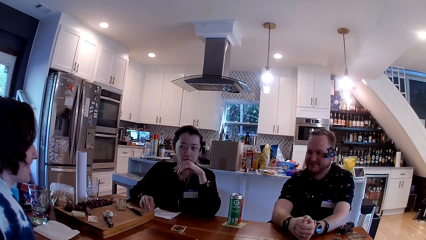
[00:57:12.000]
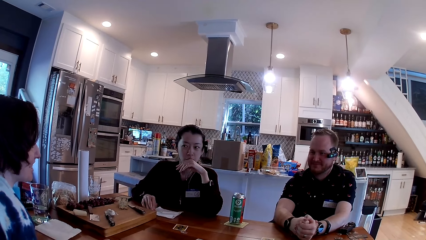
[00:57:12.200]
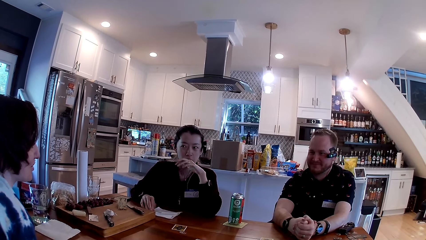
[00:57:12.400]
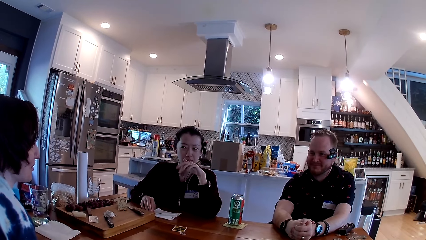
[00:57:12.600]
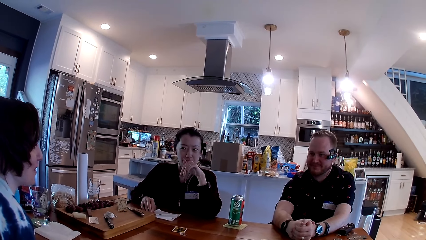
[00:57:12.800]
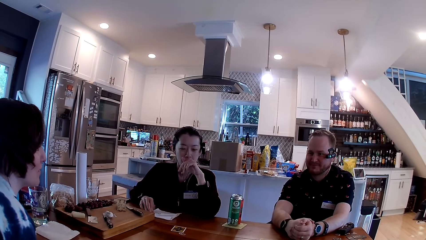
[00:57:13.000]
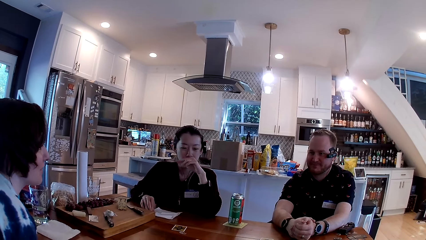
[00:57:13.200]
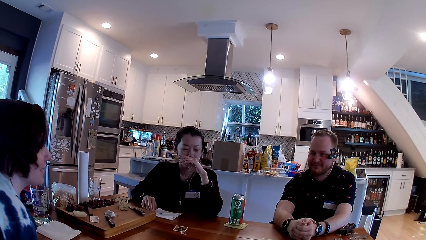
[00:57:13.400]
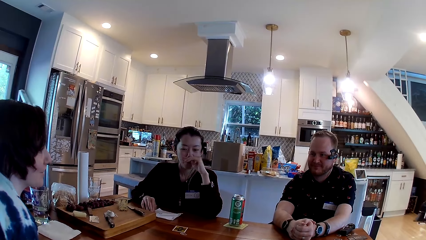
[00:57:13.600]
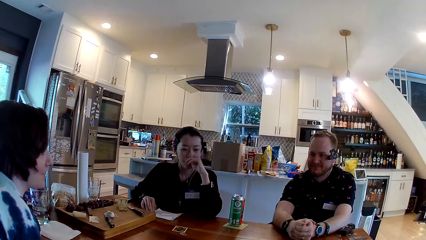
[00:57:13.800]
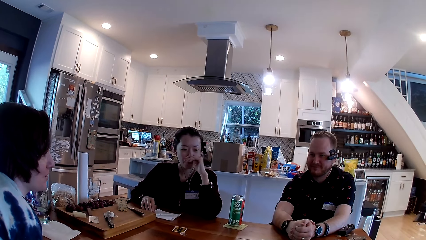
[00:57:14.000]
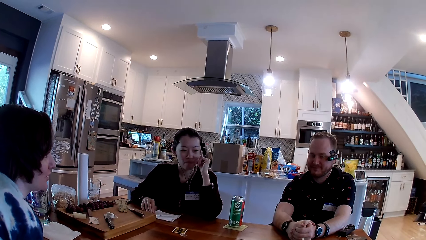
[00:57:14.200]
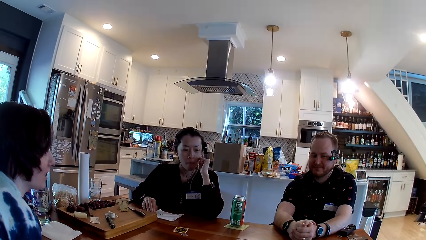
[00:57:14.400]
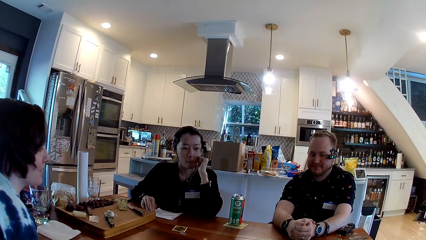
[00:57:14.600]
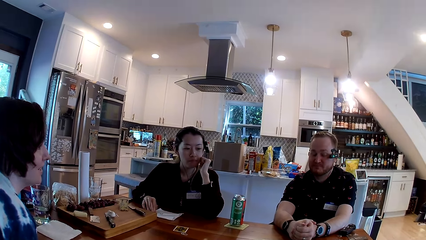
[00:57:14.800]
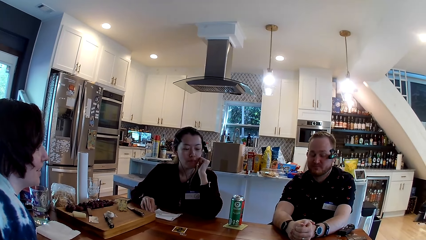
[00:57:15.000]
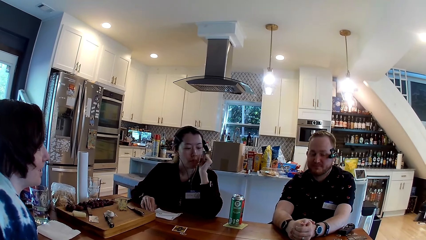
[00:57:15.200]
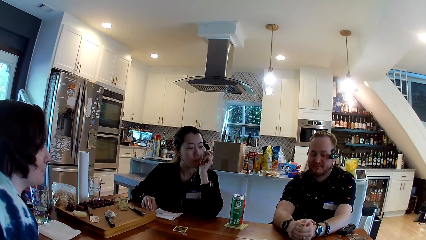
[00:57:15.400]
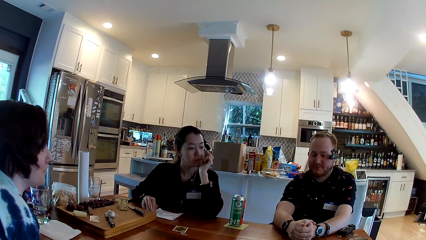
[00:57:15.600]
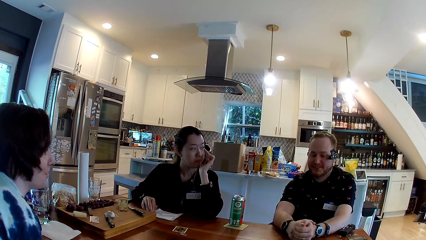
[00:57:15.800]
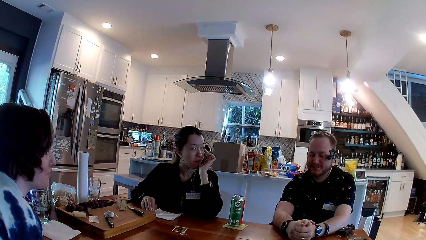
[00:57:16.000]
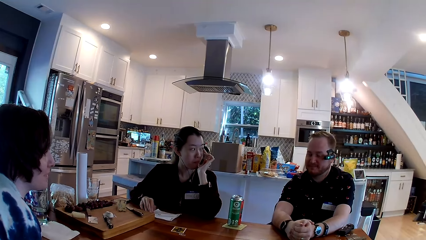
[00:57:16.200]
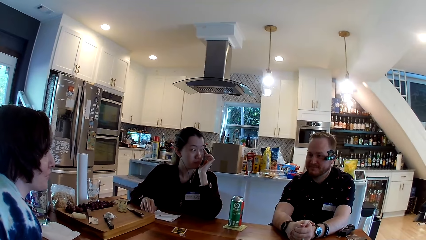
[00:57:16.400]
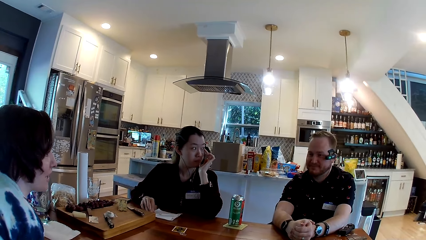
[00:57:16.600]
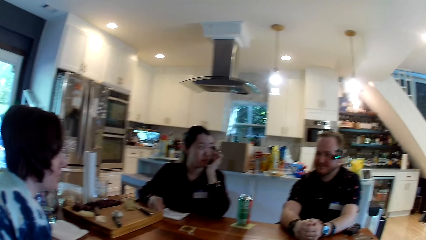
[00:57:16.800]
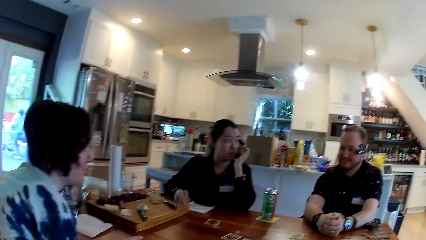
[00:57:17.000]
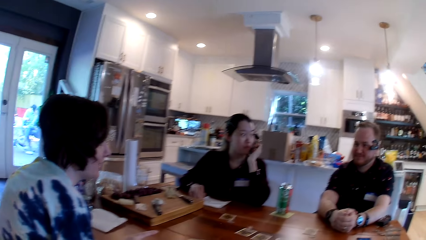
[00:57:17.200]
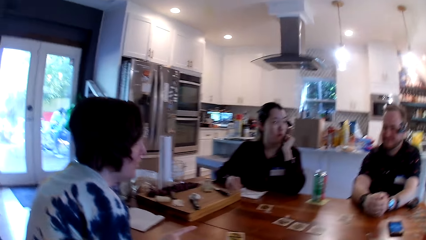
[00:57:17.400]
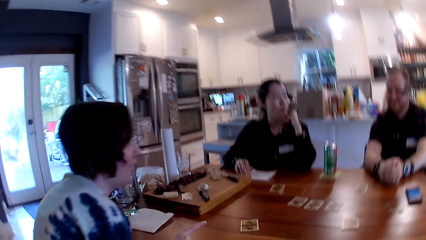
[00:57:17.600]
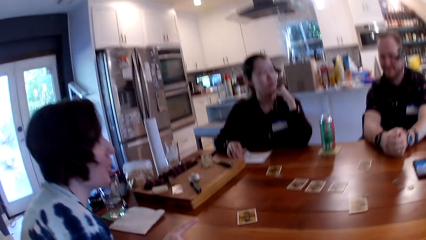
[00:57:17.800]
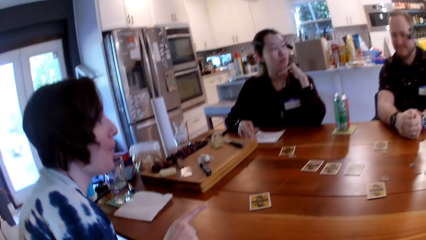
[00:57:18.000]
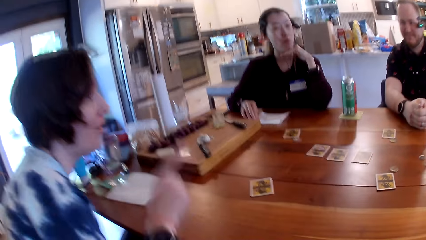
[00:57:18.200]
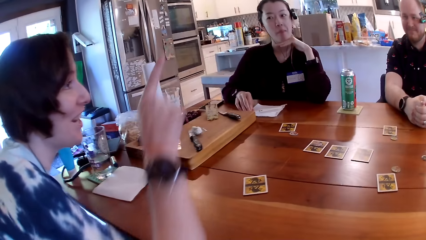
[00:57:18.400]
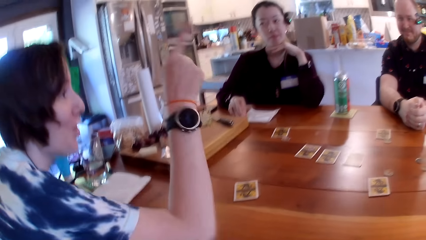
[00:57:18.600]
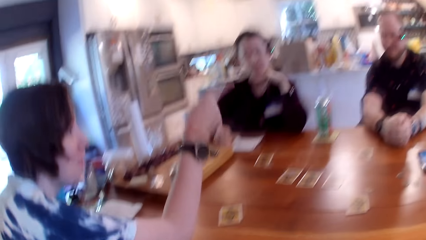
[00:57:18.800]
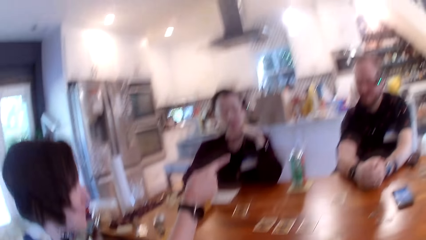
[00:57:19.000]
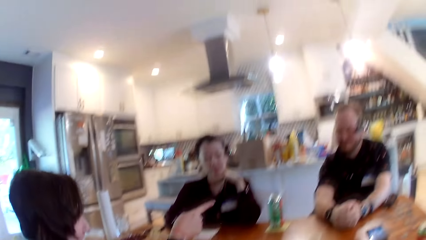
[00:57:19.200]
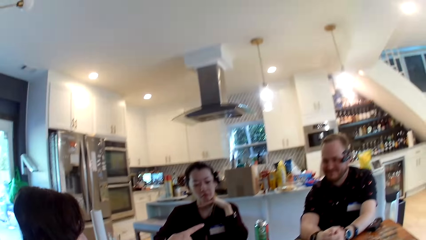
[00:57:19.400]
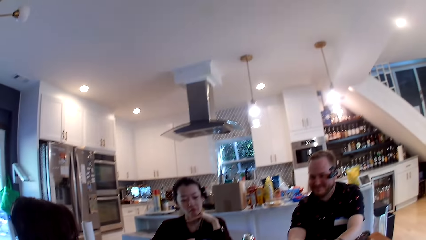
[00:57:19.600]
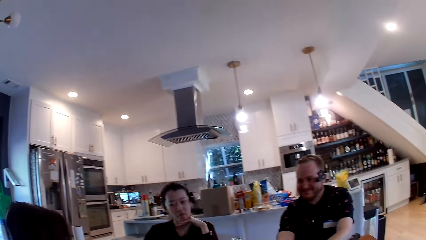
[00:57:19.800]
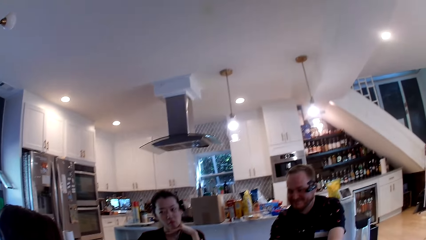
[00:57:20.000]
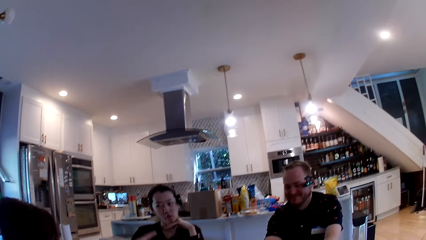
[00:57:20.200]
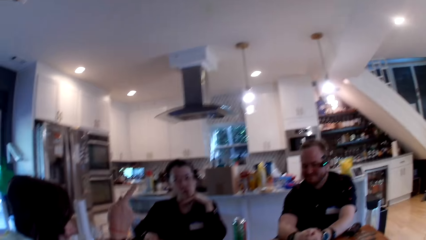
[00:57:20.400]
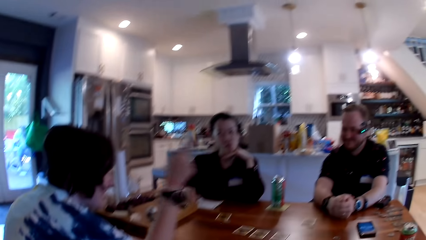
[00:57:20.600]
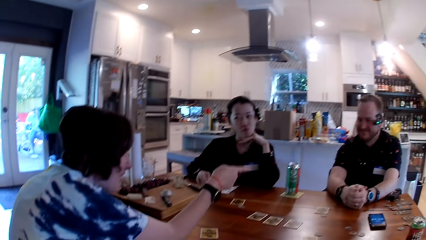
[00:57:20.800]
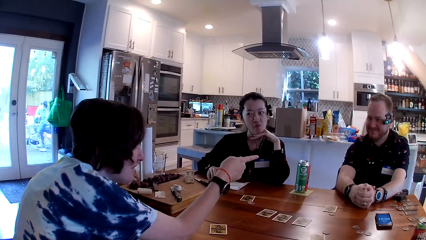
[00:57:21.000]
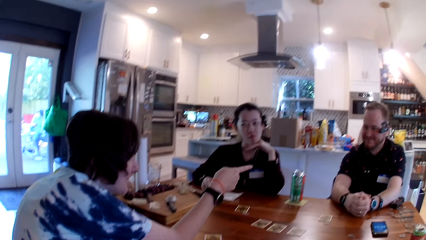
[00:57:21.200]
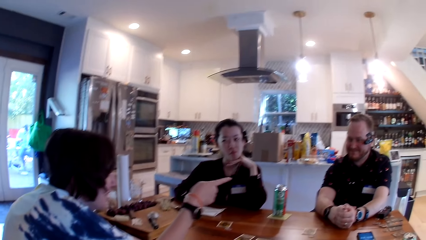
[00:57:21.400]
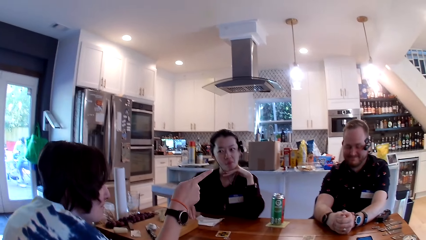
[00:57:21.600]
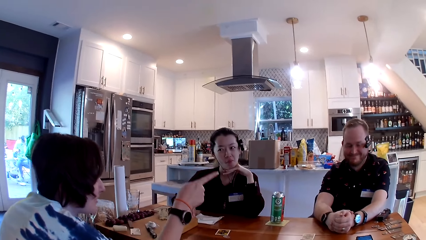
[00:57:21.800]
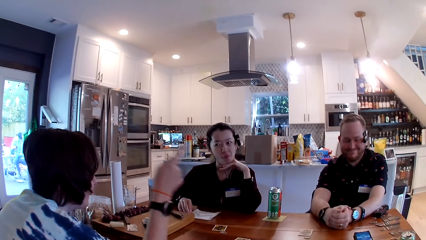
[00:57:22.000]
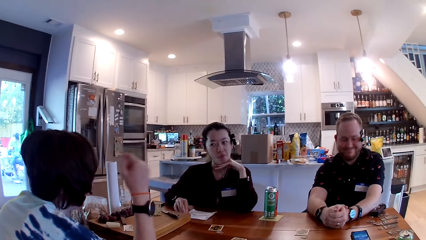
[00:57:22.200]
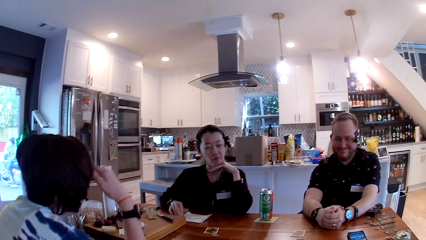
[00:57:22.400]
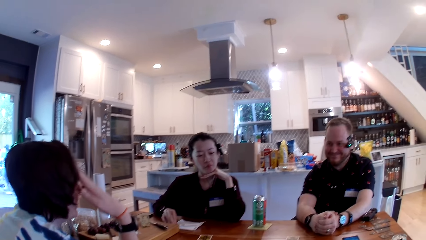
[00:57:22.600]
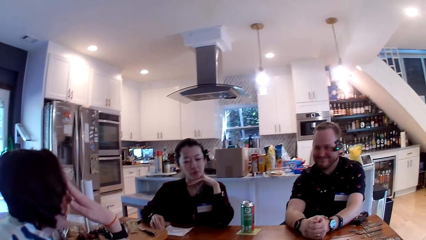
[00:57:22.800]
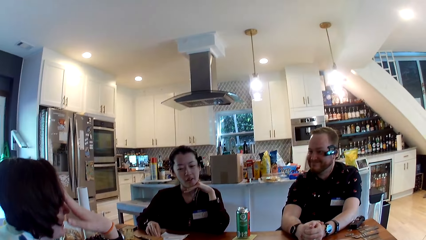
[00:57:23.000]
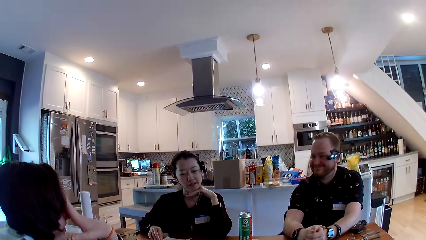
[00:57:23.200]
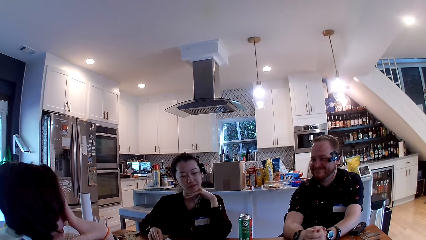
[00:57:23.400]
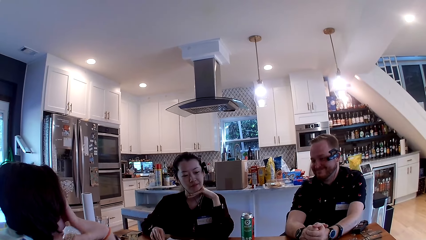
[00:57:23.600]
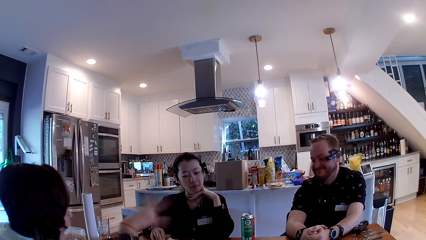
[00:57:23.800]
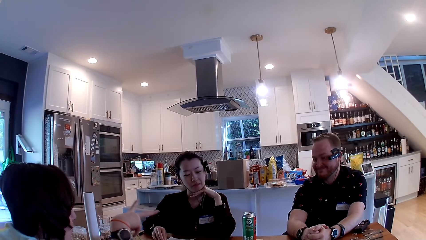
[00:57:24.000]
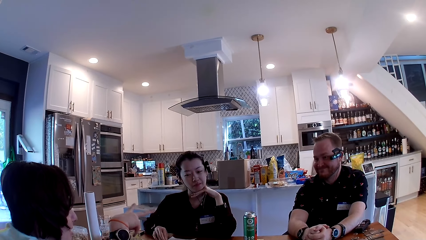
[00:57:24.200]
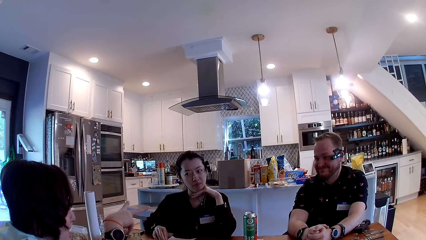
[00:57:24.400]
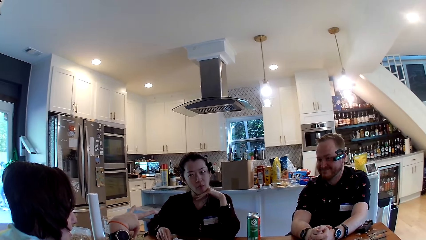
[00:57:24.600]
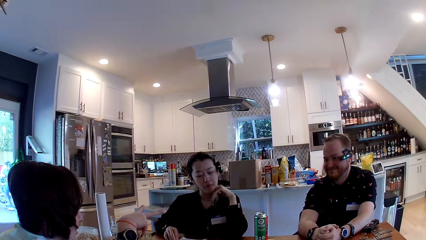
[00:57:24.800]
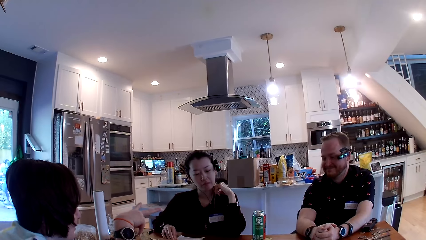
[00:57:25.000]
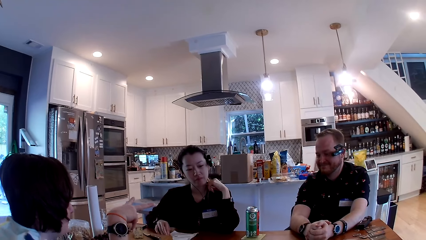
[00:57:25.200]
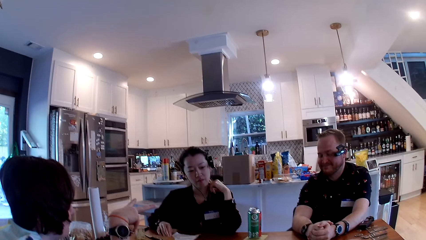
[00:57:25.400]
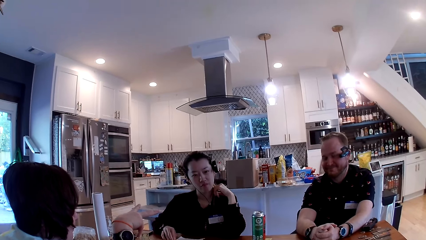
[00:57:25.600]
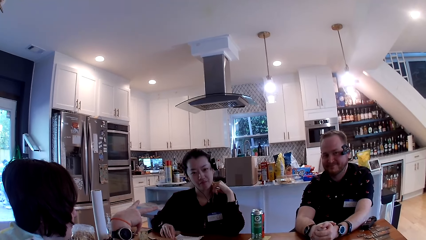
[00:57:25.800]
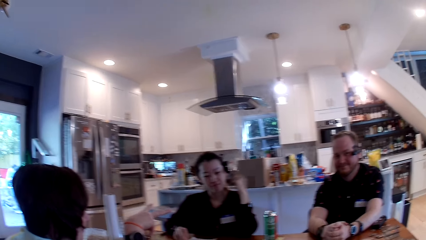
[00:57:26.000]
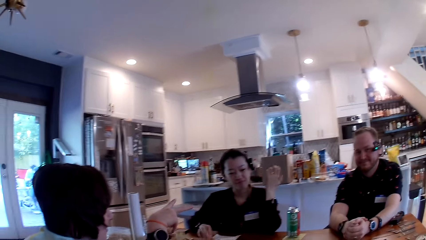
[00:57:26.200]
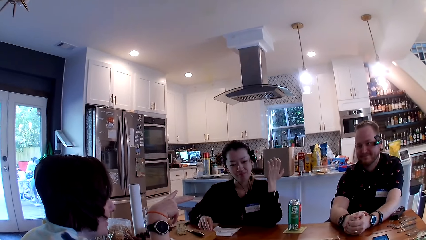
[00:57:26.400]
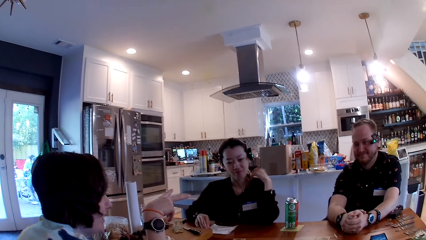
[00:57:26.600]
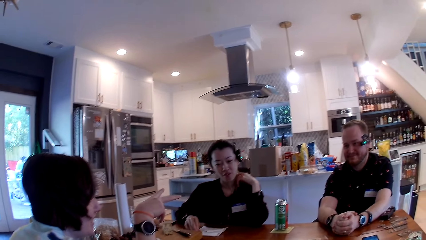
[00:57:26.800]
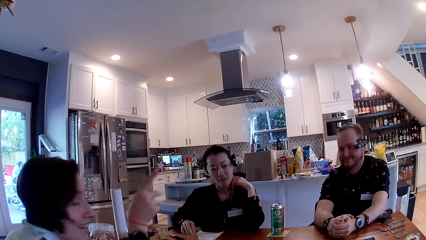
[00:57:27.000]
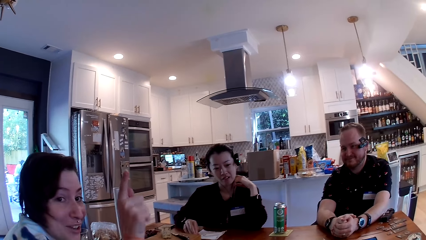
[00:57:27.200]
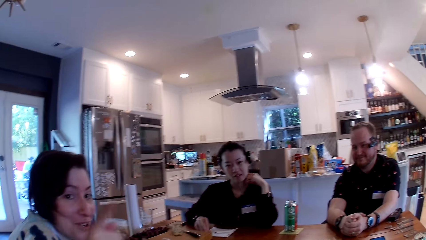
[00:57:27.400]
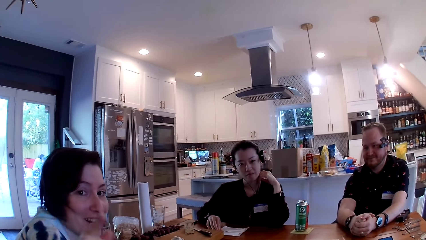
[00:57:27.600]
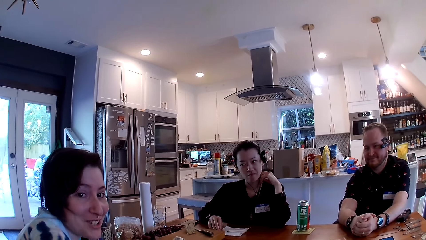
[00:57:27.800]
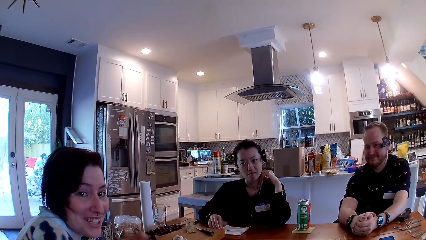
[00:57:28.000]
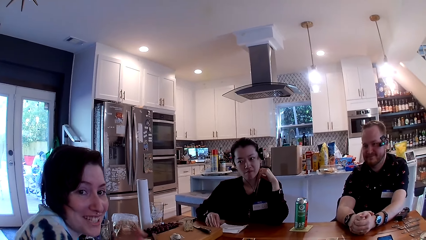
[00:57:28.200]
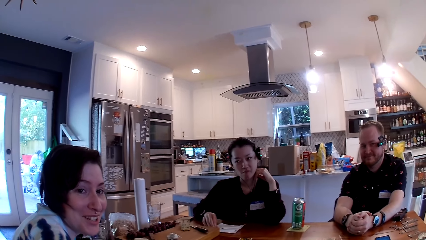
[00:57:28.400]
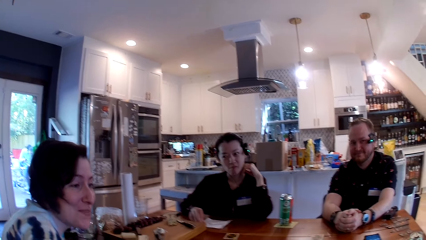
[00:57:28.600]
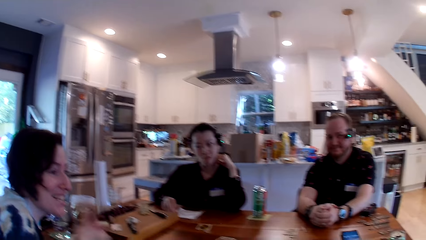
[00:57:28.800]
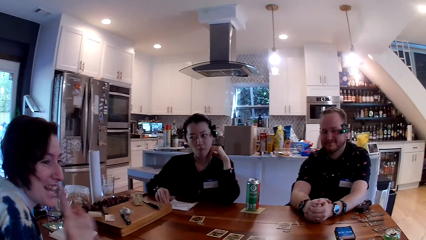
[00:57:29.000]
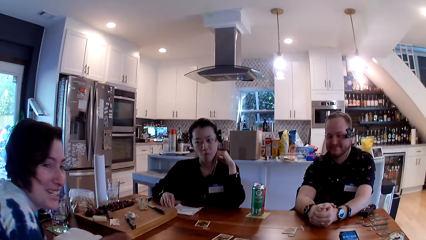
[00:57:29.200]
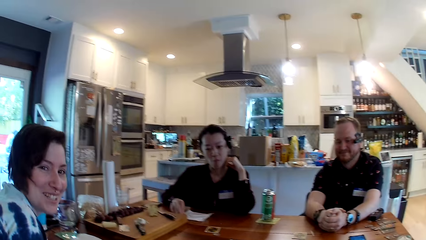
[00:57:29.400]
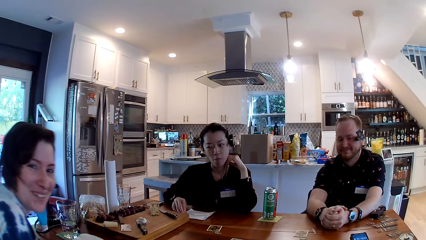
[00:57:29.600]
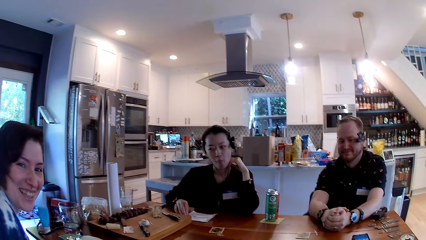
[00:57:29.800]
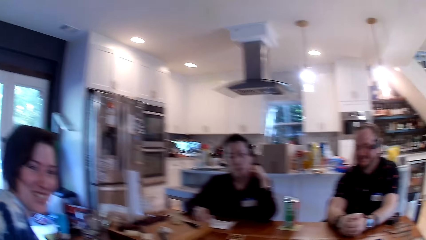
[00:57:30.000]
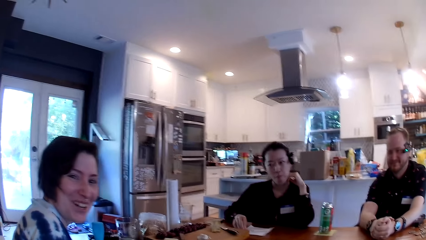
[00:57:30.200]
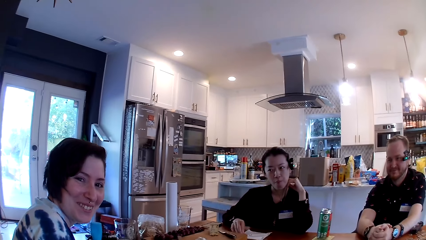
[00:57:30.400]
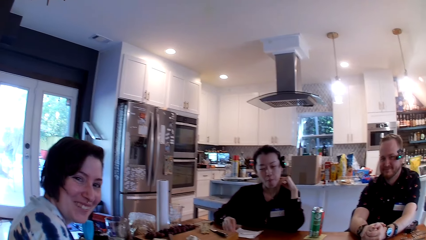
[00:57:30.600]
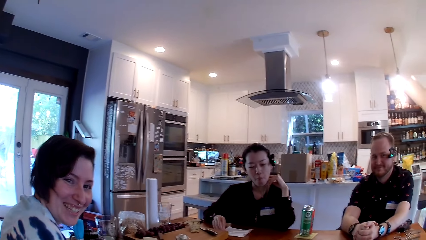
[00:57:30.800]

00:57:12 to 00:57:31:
The woman points at the man with her right hand. The woman converses with the man and another woman. The camera wearer talks to the first woman. The first woman converses with the camera wearer.
